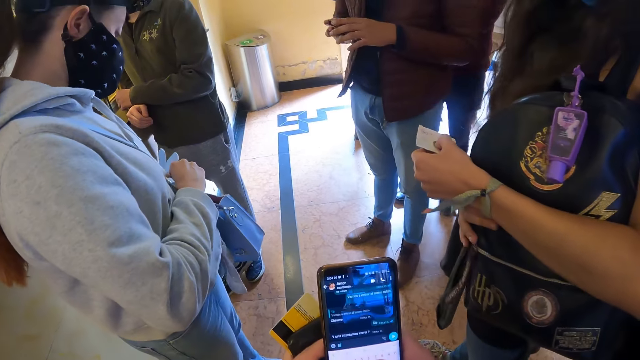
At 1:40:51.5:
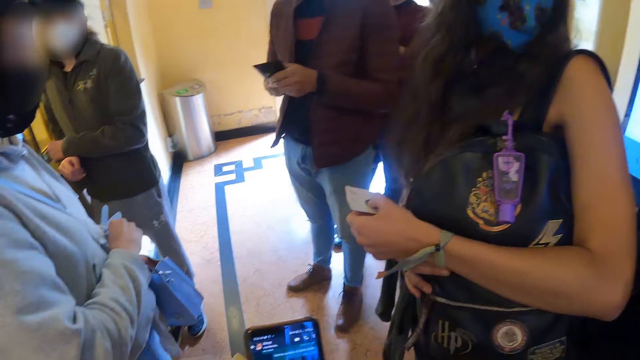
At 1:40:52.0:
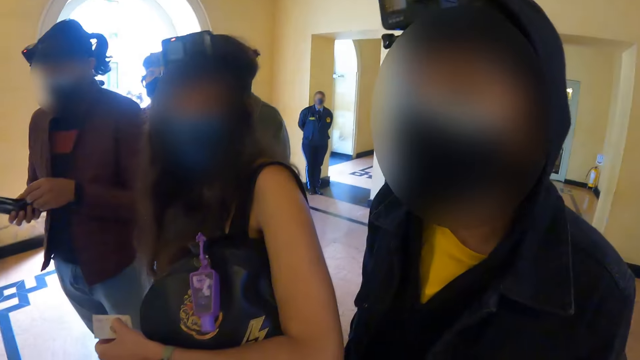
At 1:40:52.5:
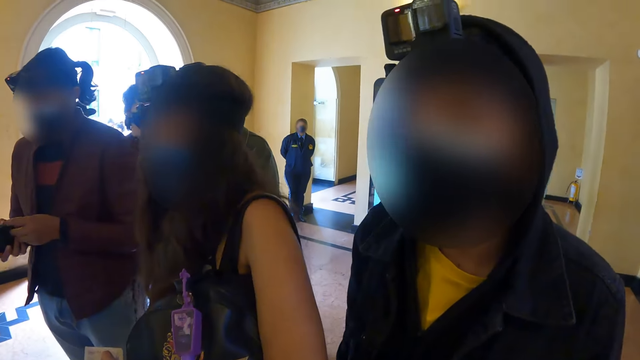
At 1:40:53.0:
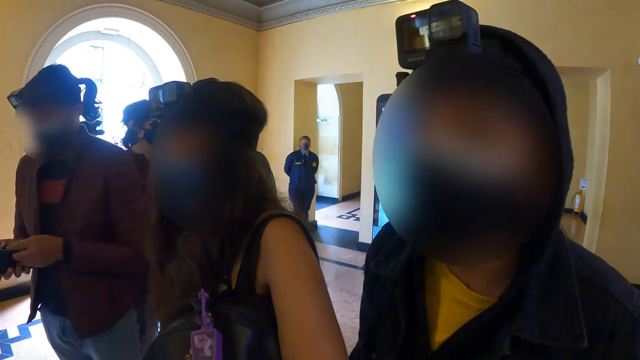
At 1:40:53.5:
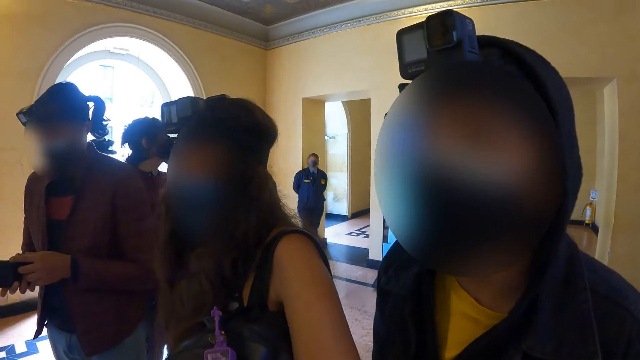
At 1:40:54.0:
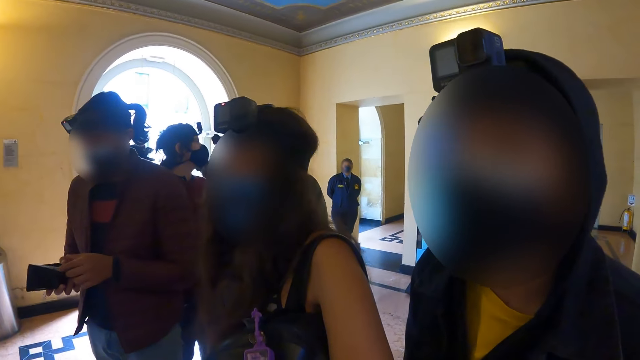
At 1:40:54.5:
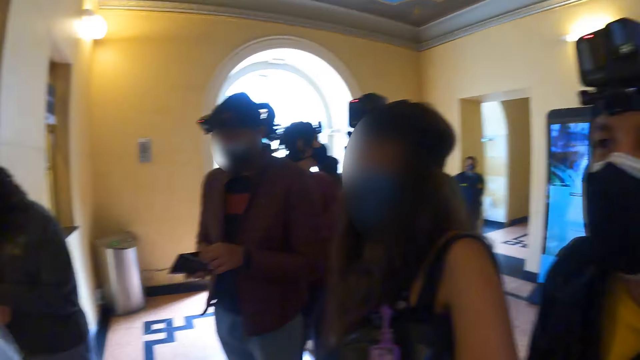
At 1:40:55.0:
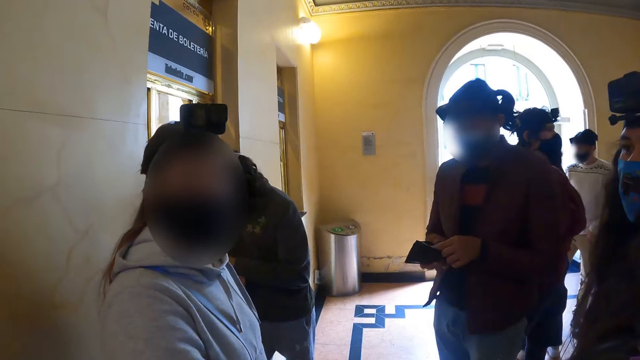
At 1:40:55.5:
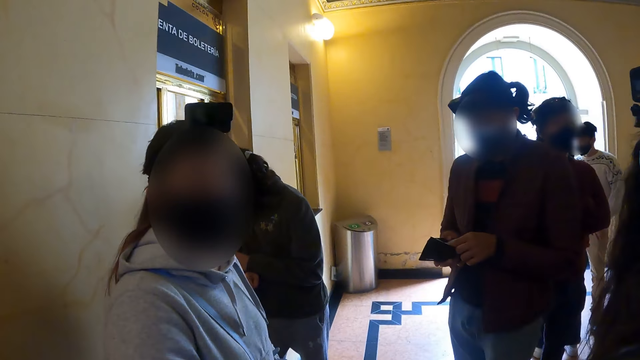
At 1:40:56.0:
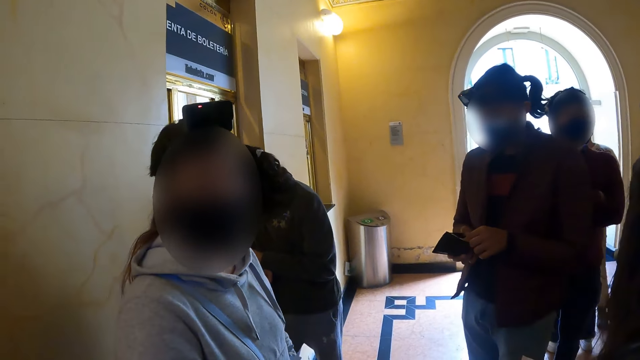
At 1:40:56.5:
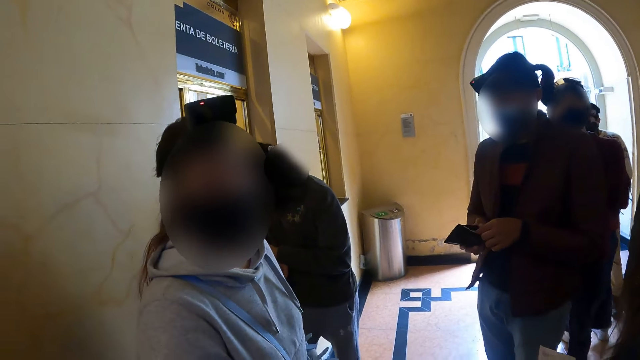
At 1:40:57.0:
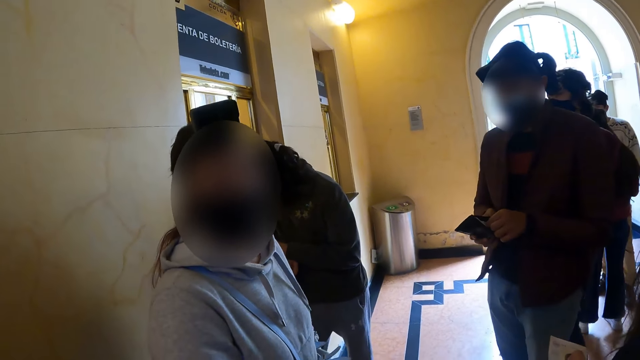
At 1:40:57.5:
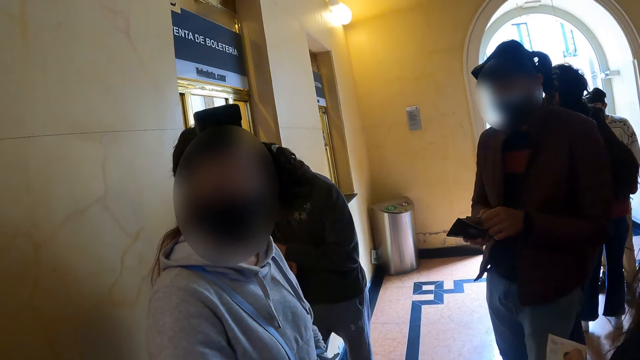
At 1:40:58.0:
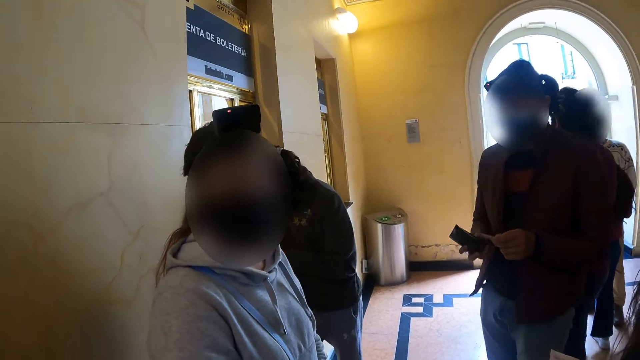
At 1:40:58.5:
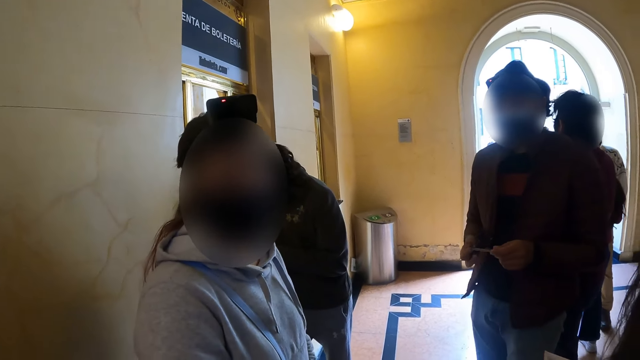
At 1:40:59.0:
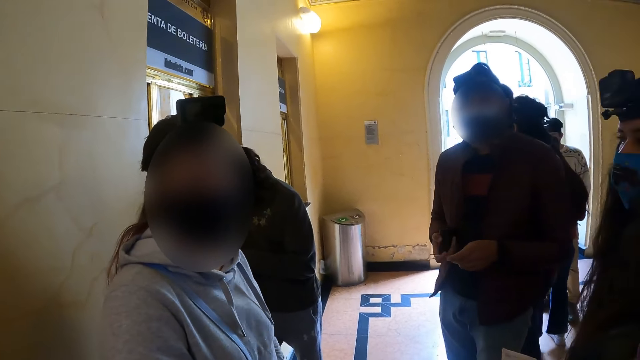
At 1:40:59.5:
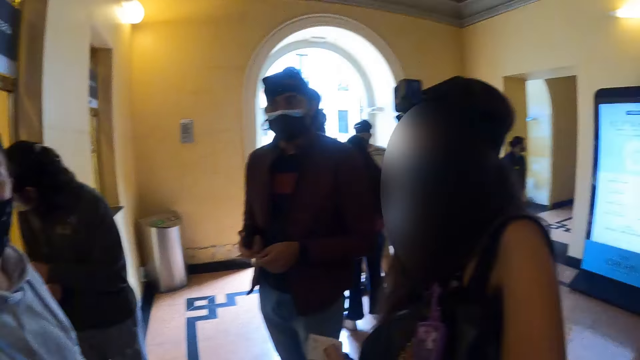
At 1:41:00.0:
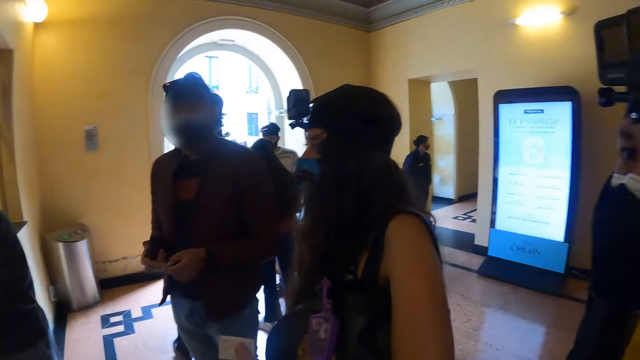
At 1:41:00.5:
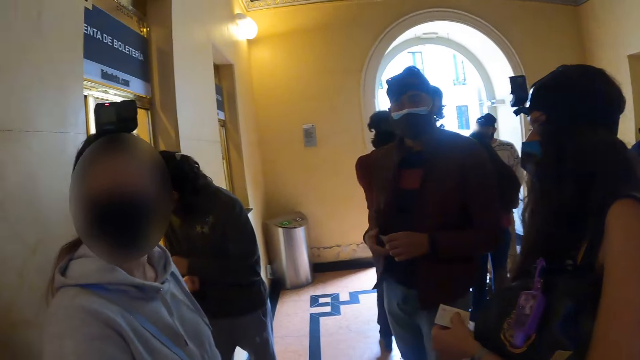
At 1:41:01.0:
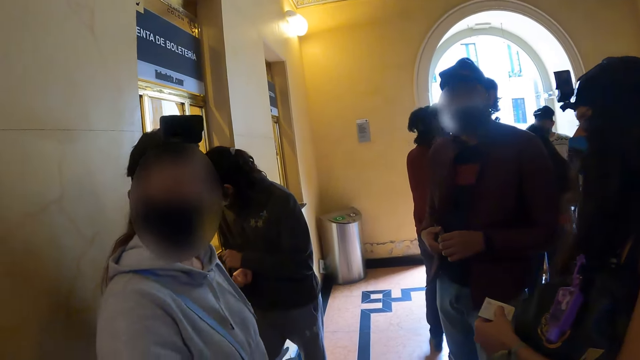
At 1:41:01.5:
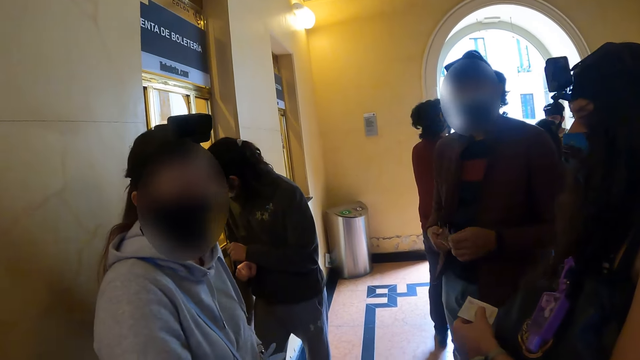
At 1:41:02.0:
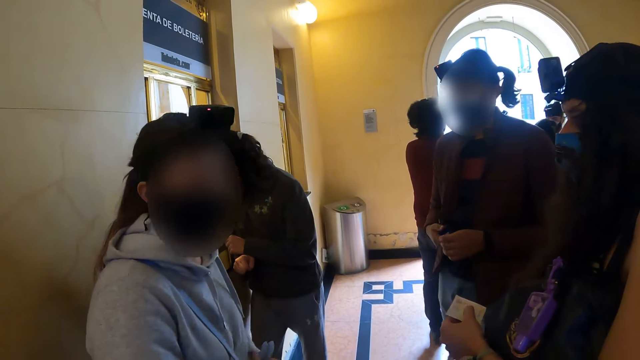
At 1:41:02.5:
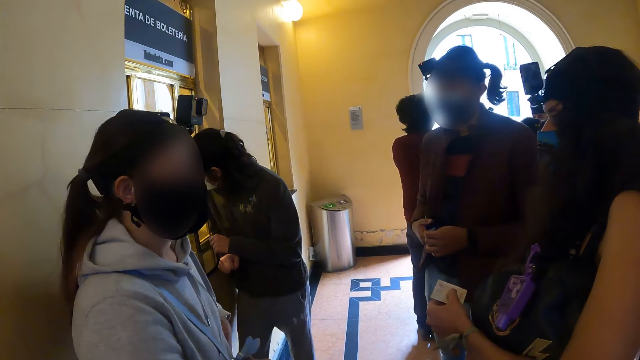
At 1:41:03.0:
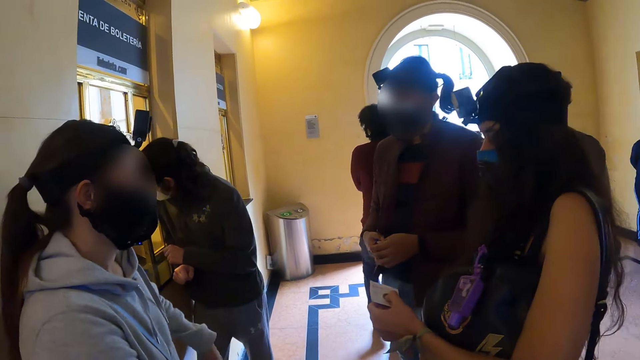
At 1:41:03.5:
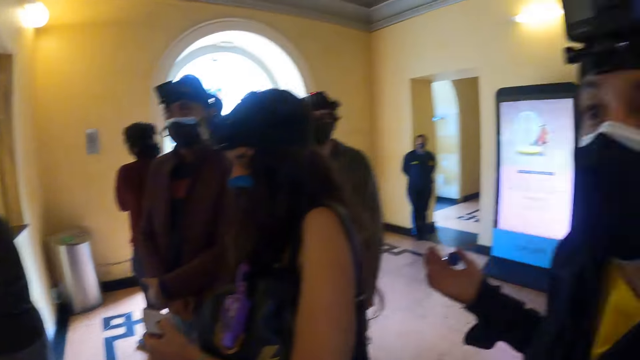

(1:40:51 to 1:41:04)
The camera wearer looks at a man. They look around the room. They look at a woman. They look at the man. They look at the woman.

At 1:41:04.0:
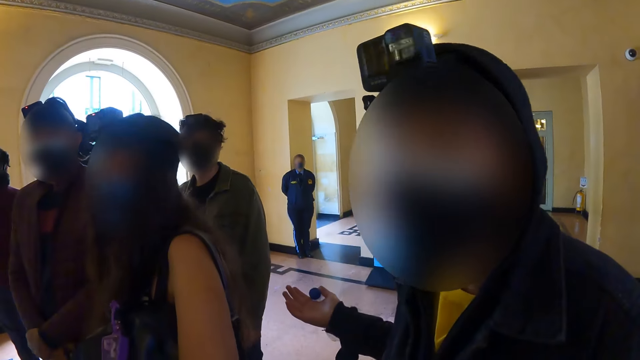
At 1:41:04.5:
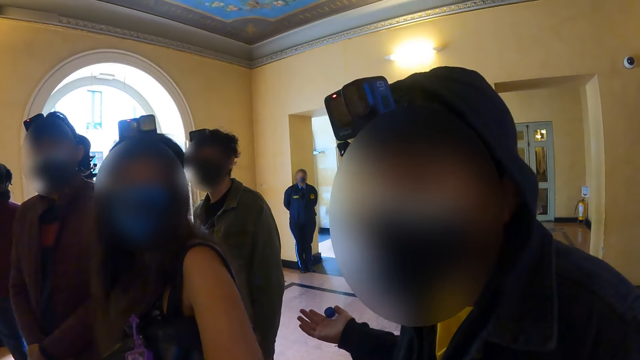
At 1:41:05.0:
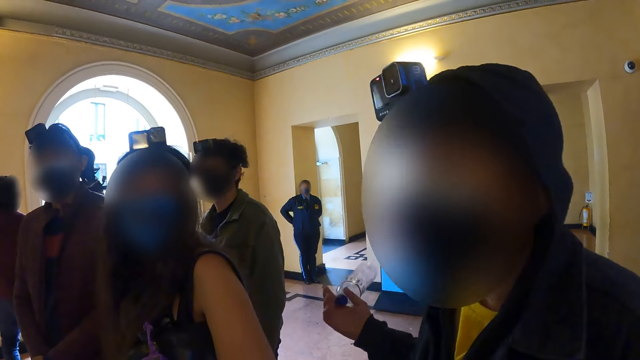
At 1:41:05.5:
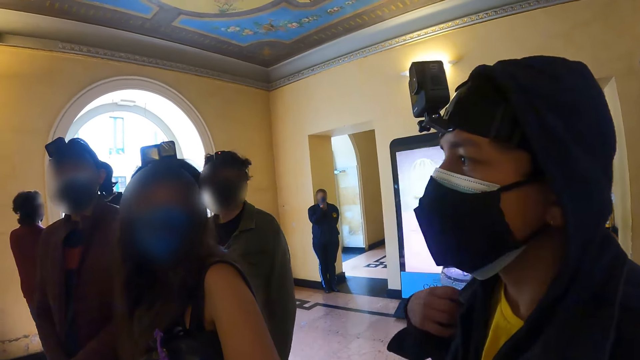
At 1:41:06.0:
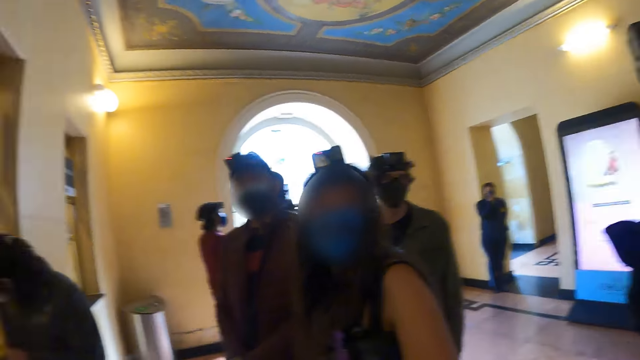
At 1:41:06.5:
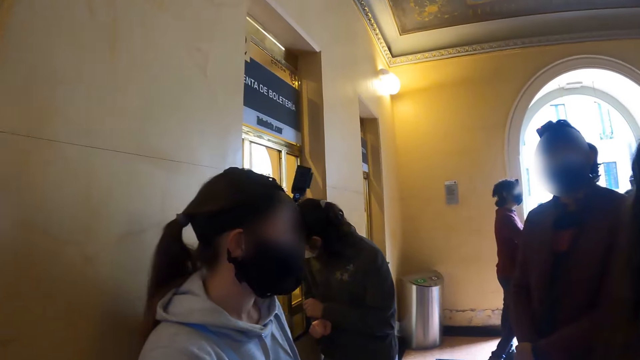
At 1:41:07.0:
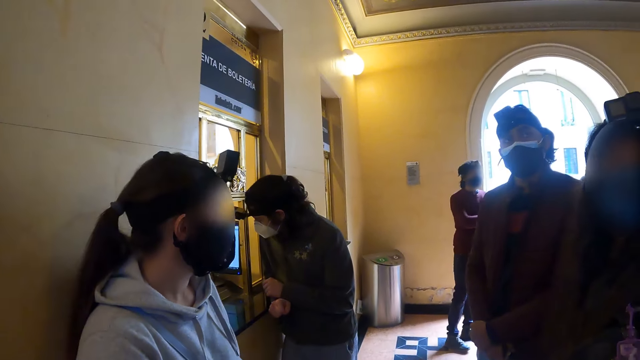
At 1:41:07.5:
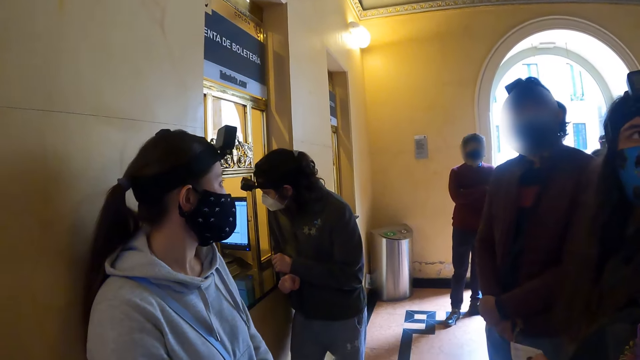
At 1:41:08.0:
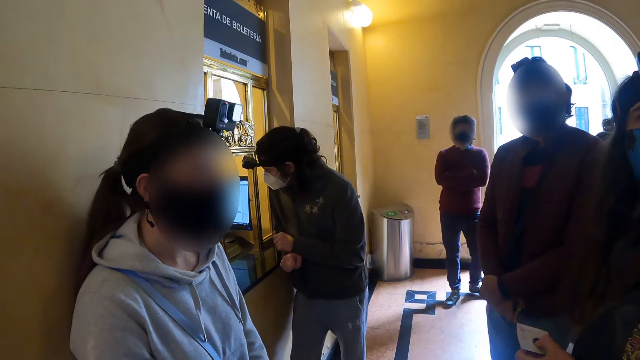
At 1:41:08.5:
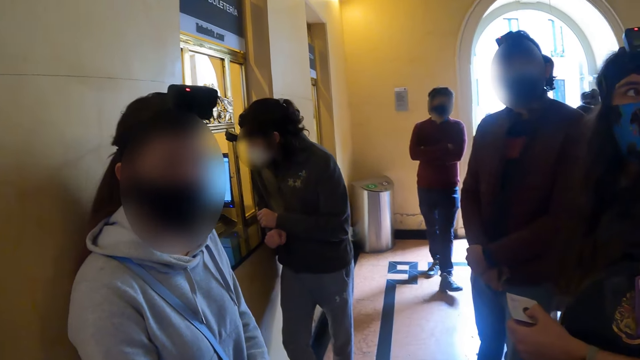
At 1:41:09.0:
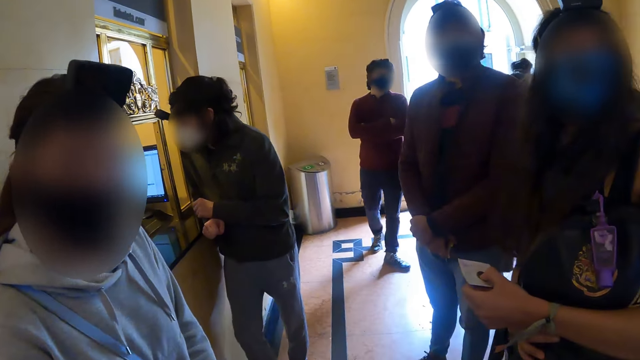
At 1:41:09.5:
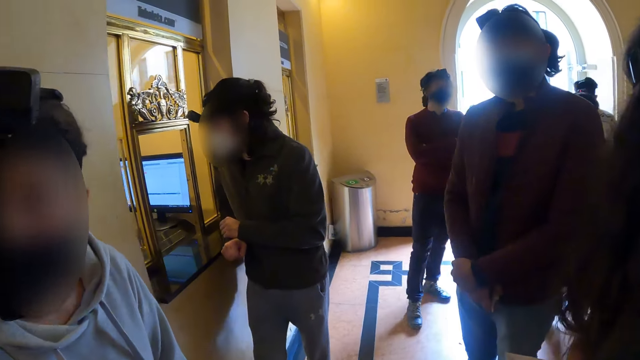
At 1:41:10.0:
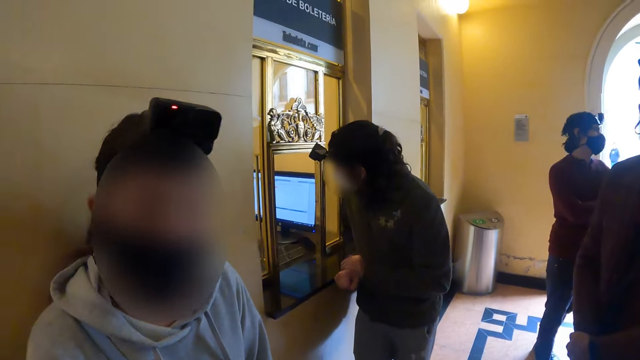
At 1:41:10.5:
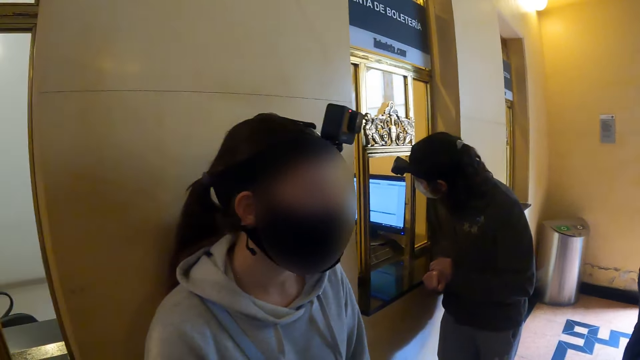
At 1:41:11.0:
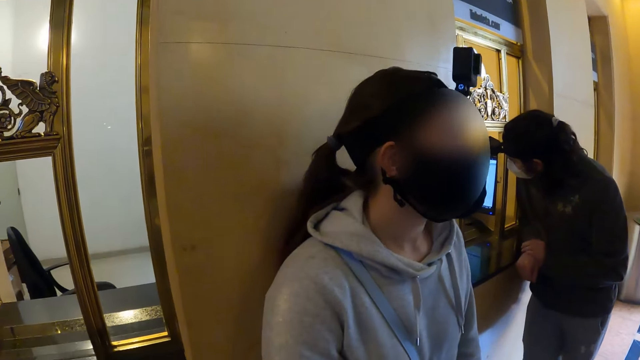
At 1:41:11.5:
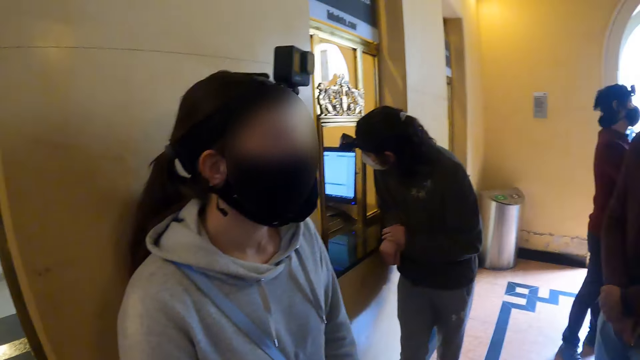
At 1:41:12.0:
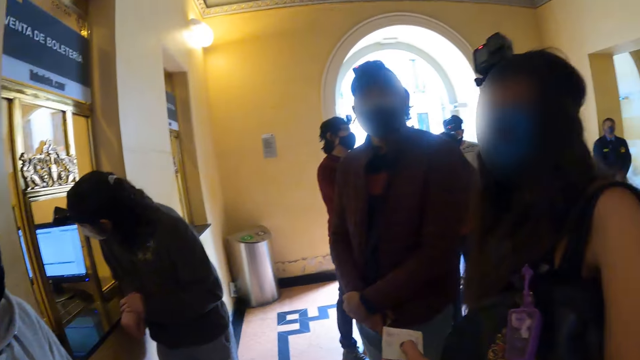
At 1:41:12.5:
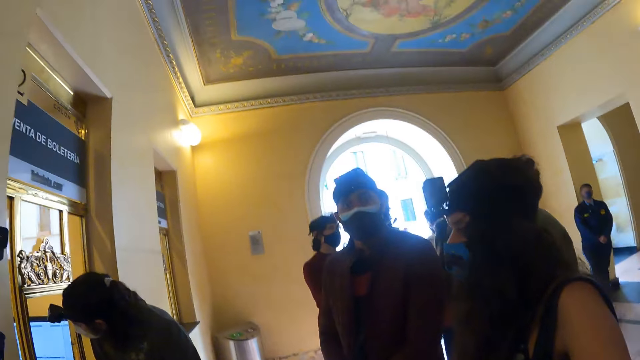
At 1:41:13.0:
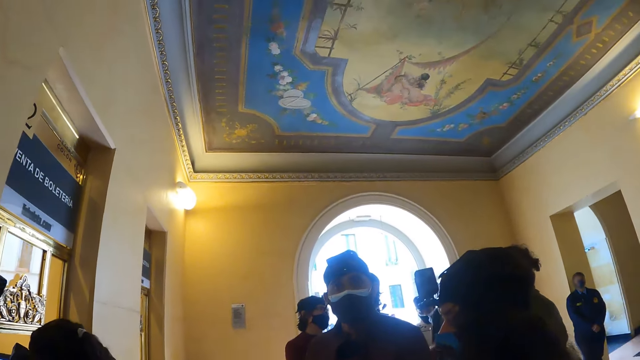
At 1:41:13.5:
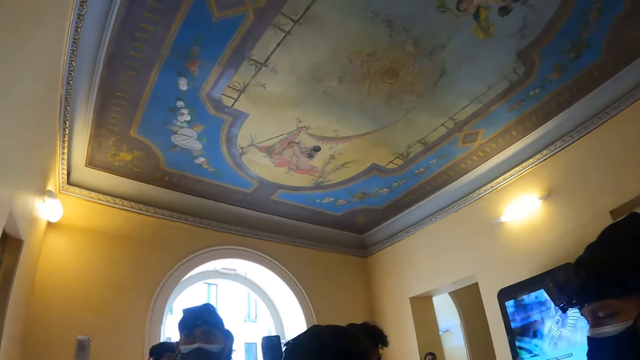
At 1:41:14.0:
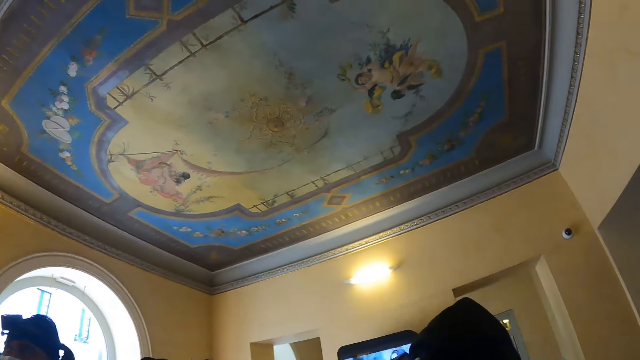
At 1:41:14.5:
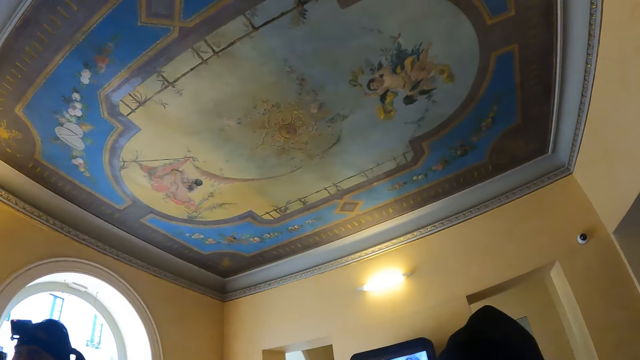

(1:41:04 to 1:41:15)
A man interacts with the camera wearer. The man moves his hand. The camera wearer looks at a woman. They look around the room. They look at the ceiling.
